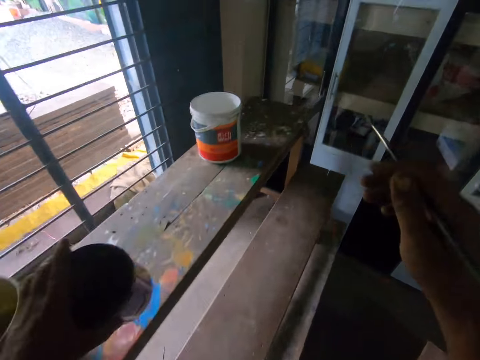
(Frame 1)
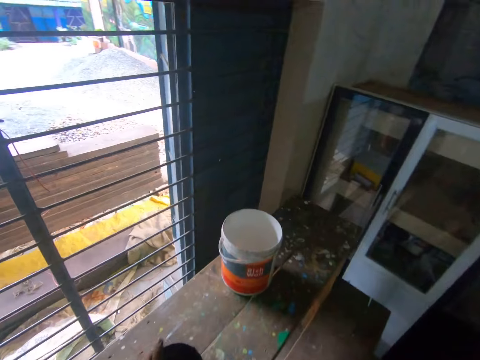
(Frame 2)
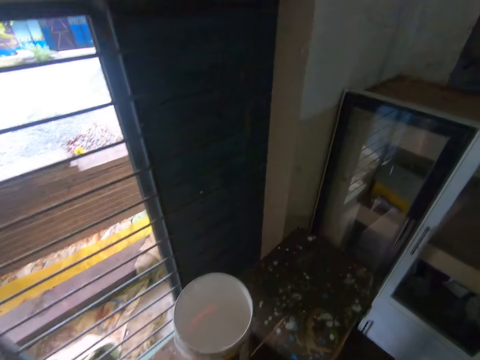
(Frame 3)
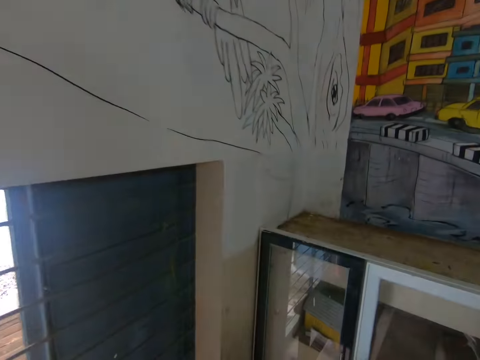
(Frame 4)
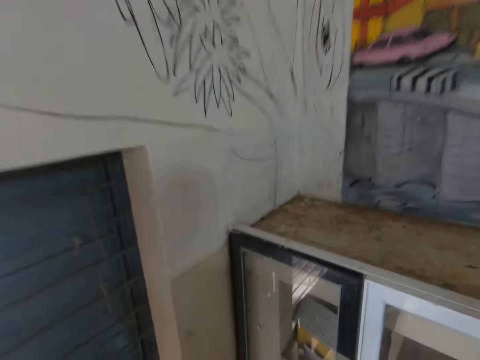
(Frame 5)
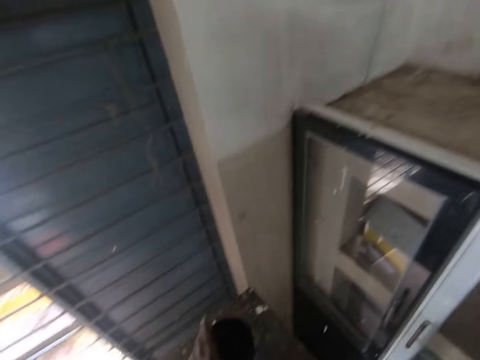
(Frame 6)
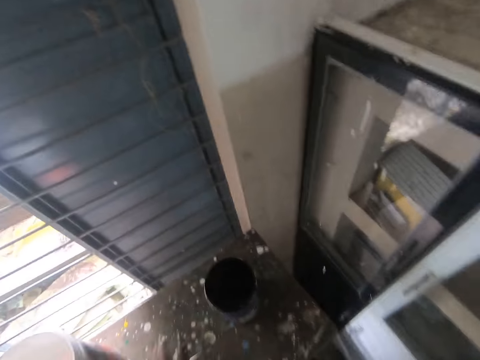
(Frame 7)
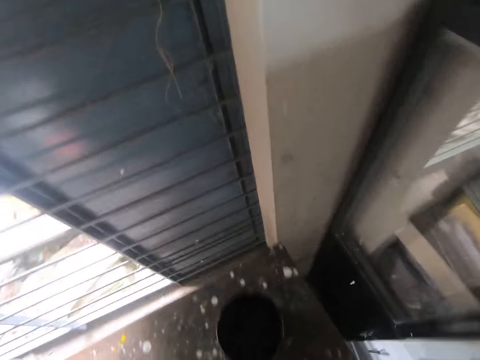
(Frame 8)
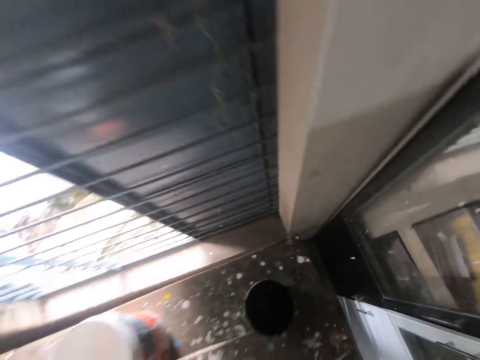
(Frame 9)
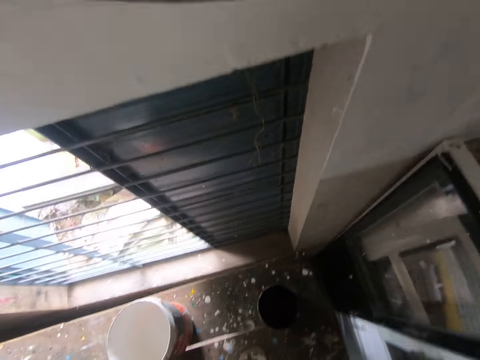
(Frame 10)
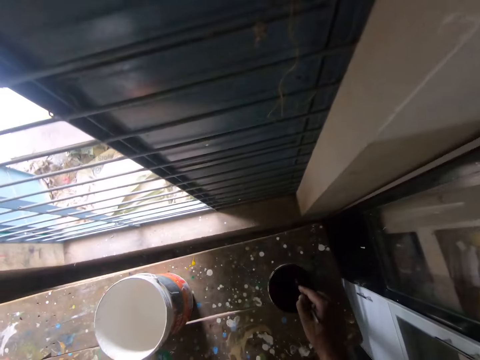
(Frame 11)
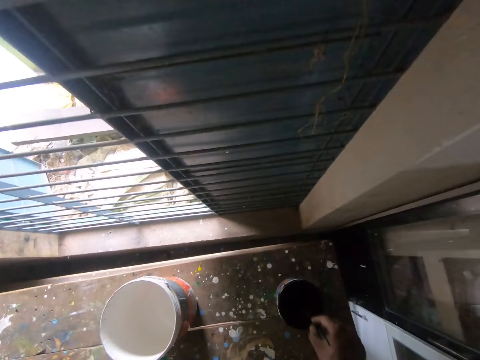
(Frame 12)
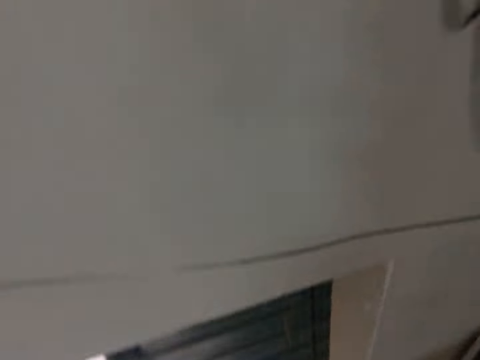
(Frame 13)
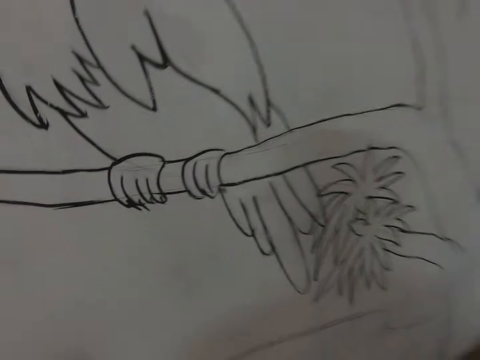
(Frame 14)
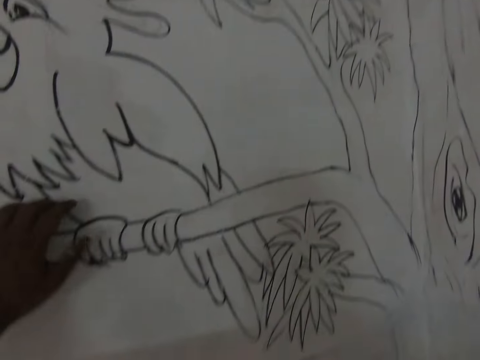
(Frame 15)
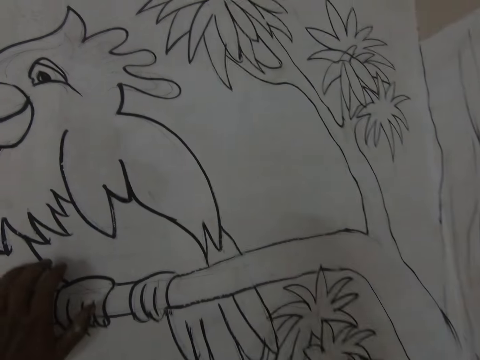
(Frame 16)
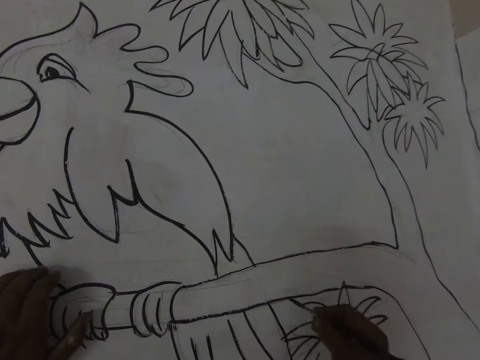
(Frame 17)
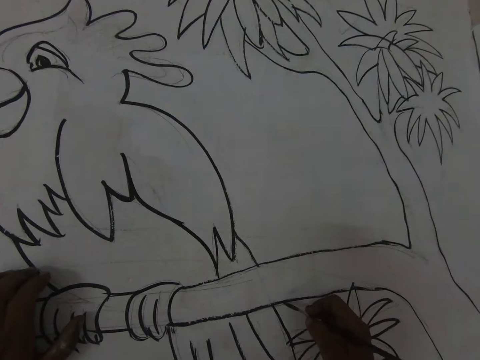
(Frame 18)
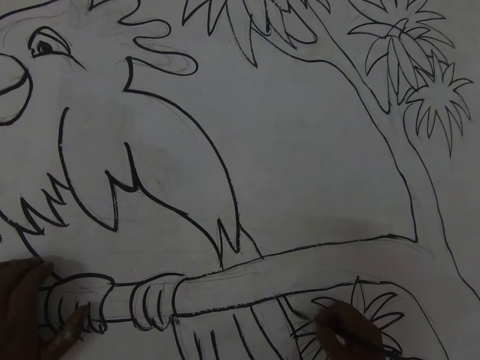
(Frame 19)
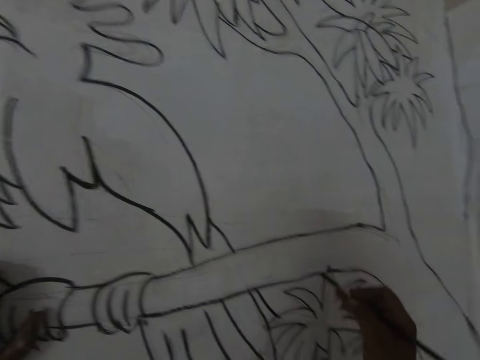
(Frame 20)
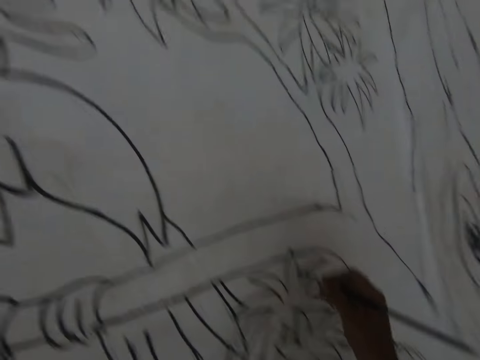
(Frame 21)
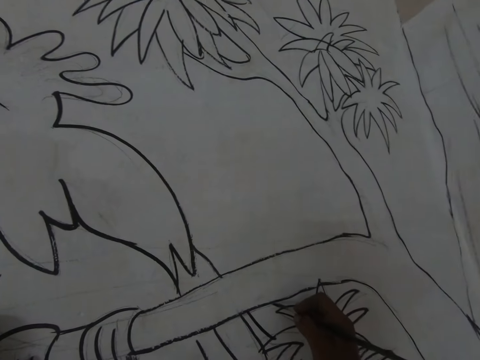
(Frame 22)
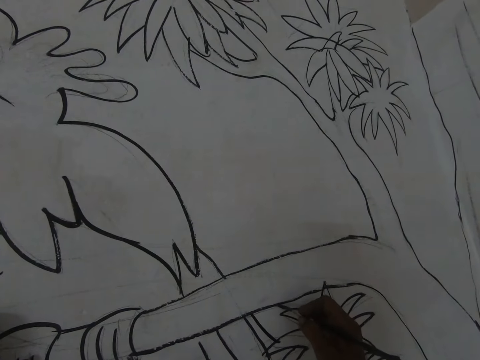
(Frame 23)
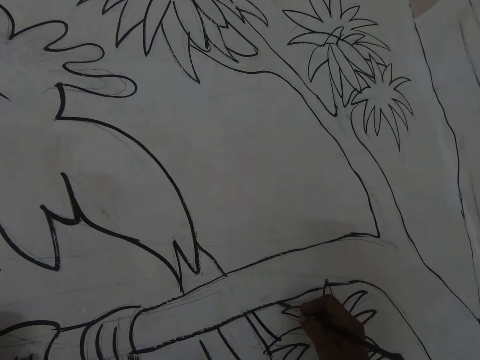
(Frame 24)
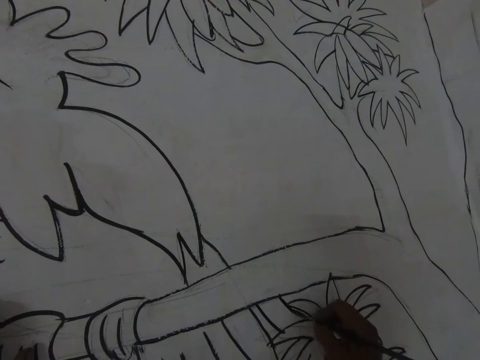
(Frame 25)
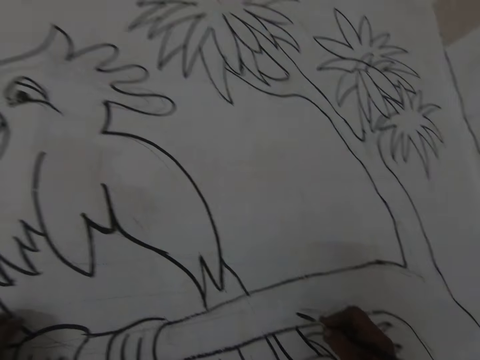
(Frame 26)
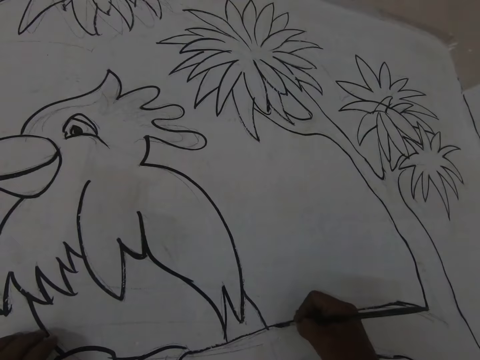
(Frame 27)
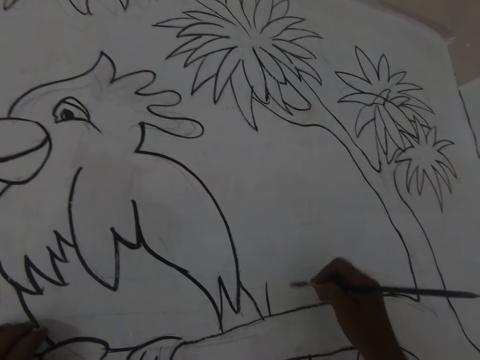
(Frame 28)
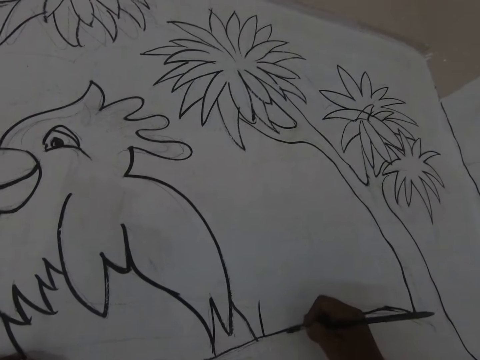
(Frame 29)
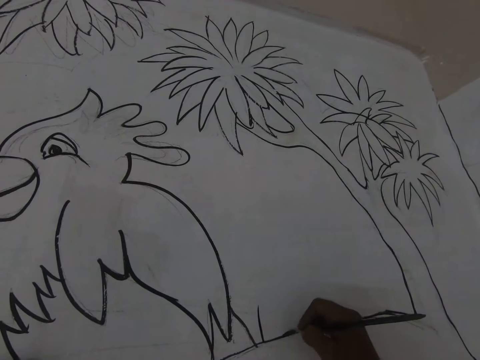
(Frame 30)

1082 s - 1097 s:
The camera wearer drops the can with paint on the work bench. They dip the paint brush in the black paint. They touch the wall with the left hand. They hold the wall with the hand. They paint the wall with the brush.

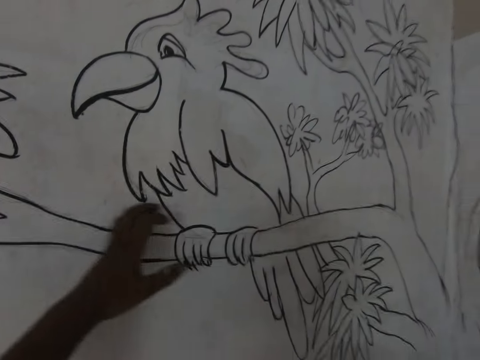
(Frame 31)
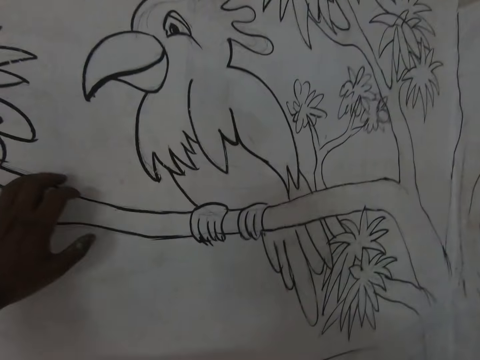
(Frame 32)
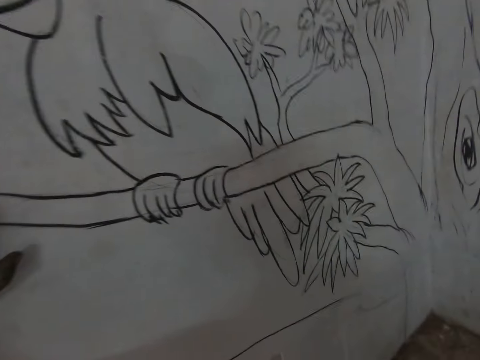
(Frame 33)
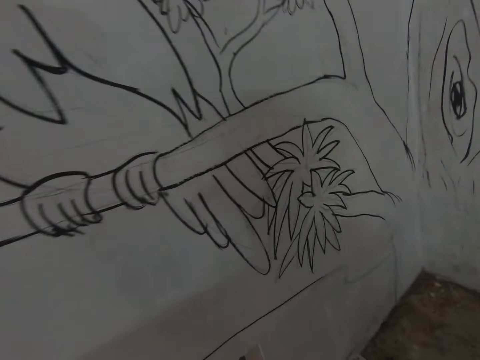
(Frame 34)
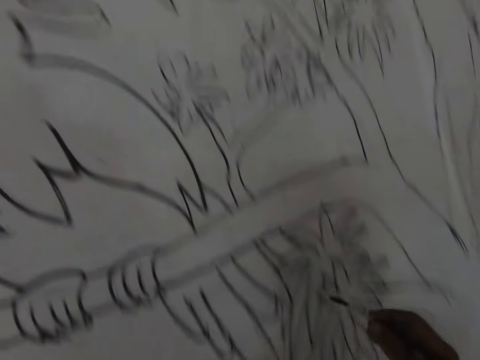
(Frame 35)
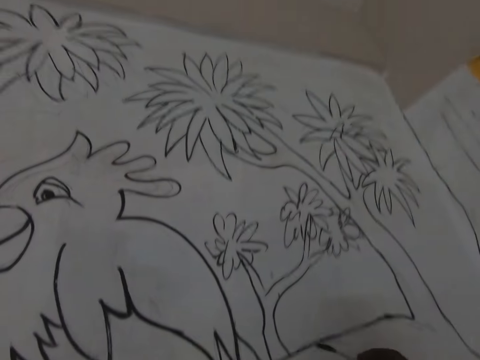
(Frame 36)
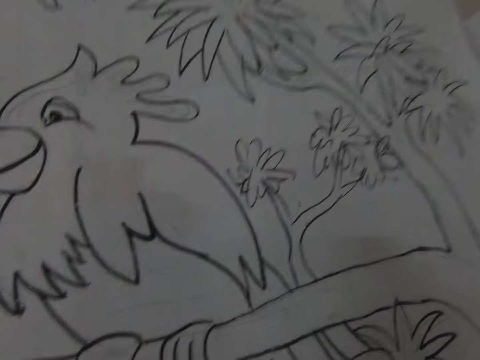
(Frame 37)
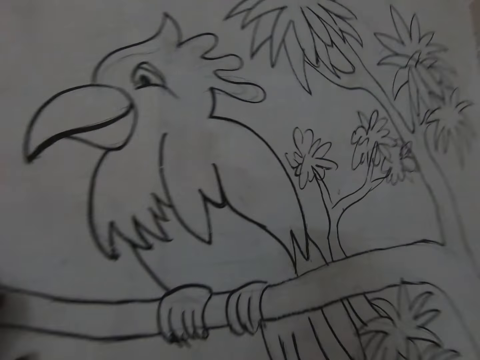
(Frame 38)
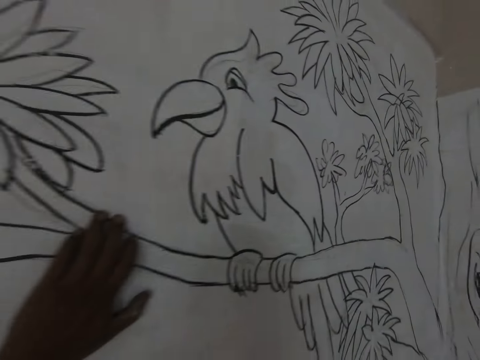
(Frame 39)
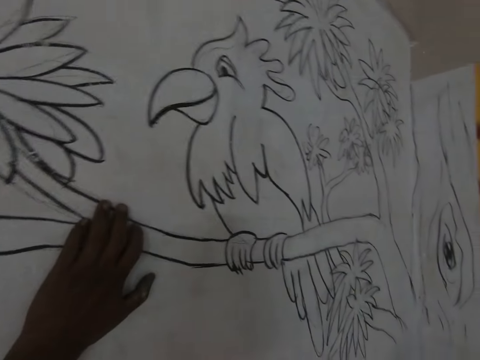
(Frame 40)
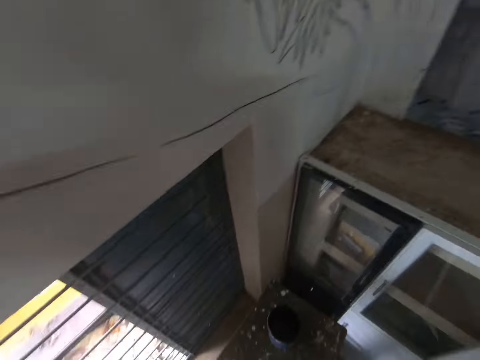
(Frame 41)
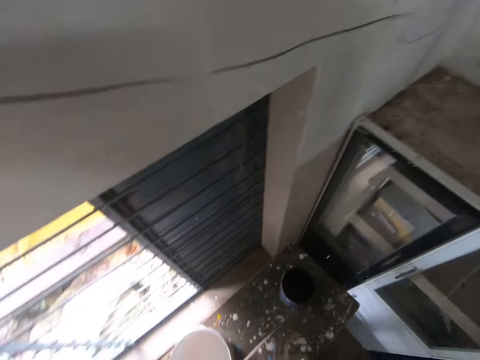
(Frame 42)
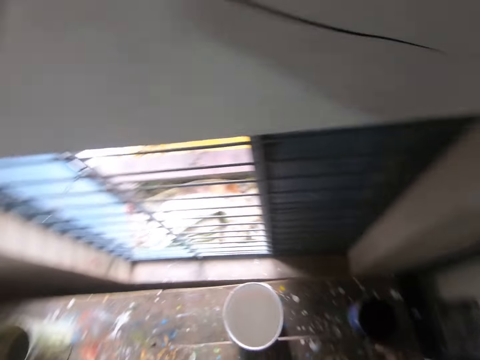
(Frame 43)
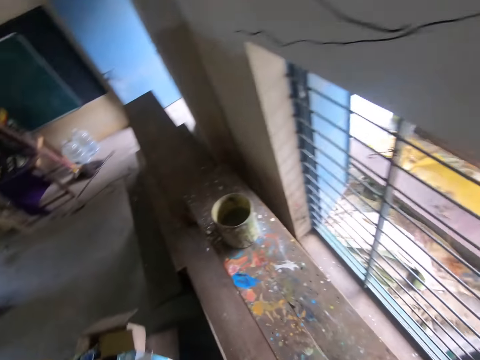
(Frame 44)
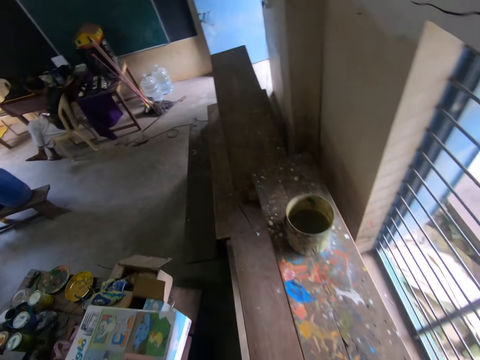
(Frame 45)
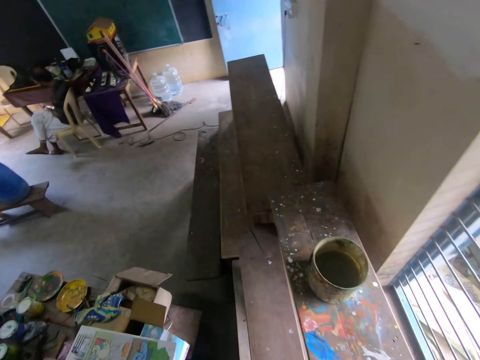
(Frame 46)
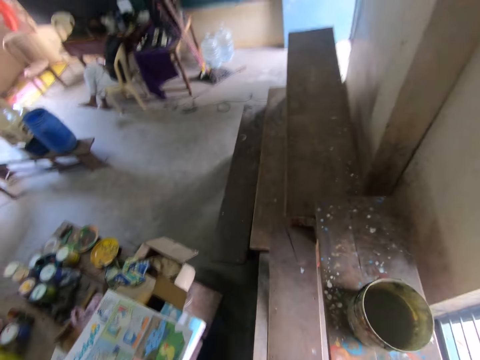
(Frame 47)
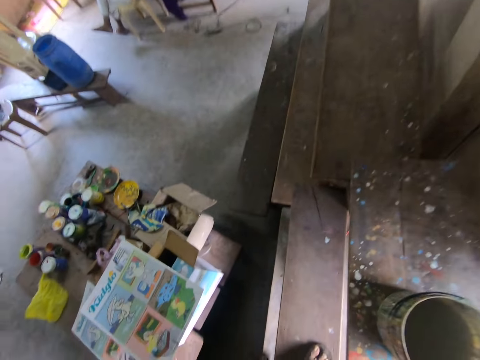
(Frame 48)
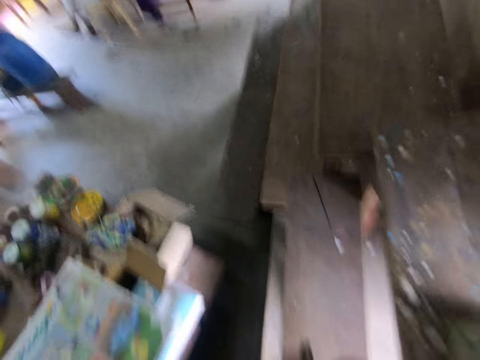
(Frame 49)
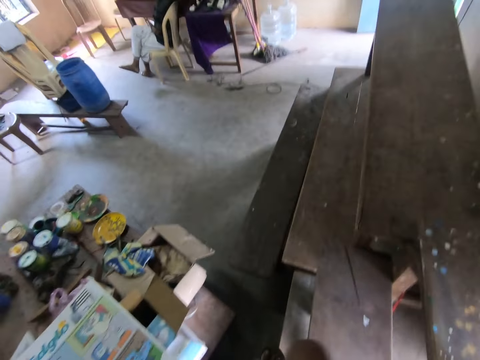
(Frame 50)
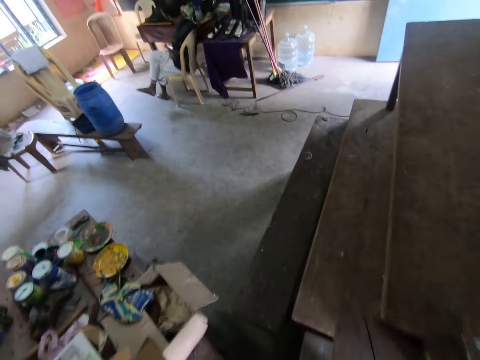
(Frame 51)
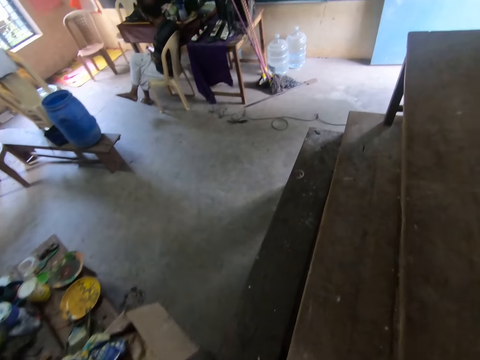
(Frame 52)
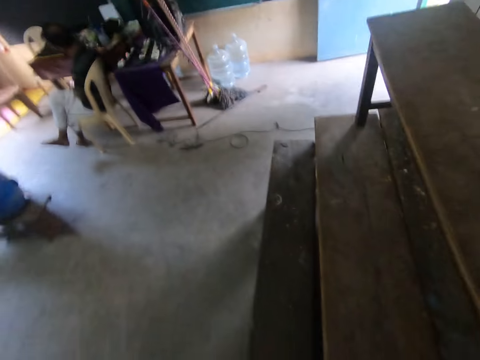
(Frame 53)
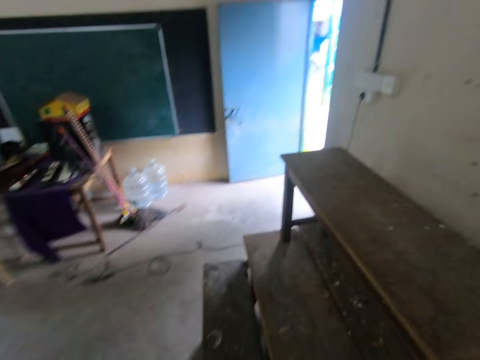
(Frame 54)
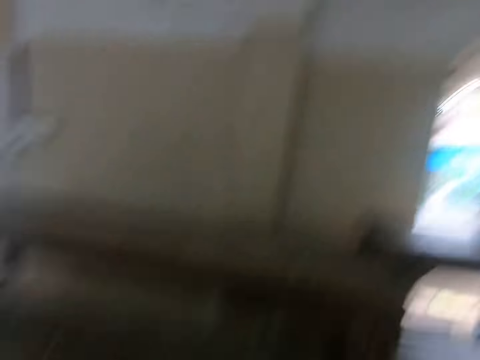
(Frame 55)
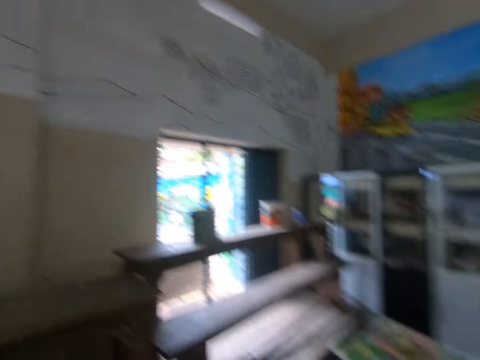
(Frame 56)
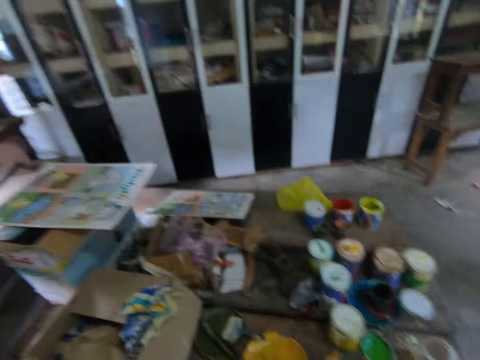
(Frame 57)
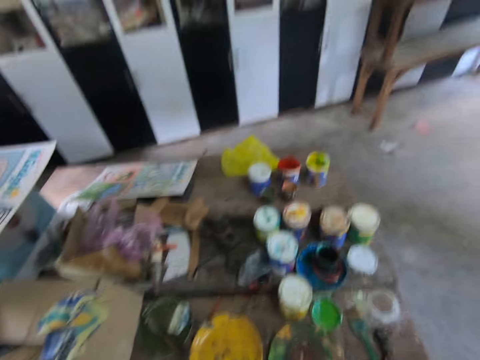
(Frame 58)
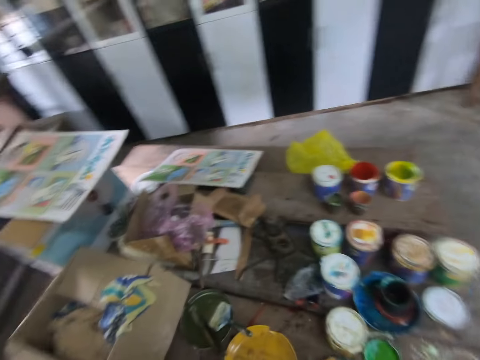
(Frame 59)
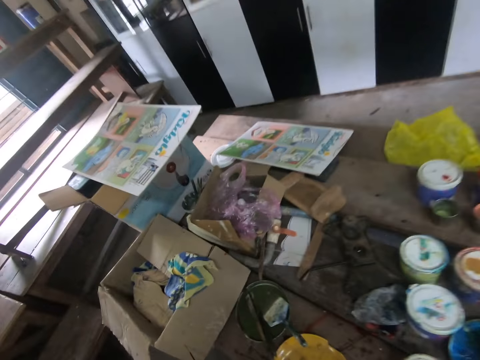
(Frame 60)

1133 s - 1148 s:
The camera wearer stares at the sketch. They look around the room. They climb down the table. They jump down from the bench.
